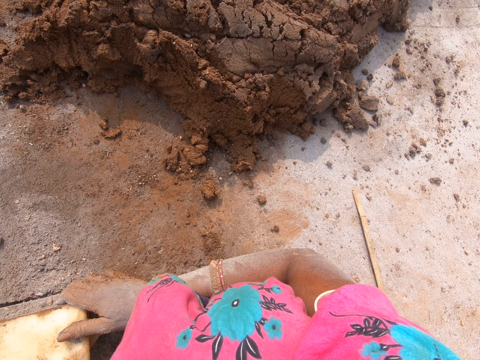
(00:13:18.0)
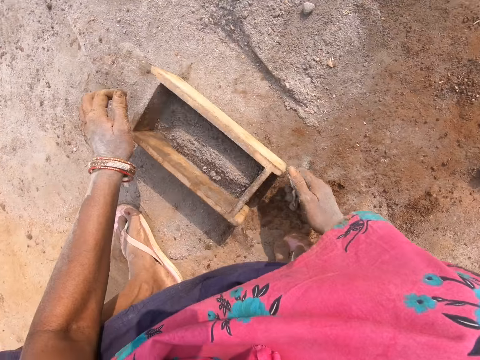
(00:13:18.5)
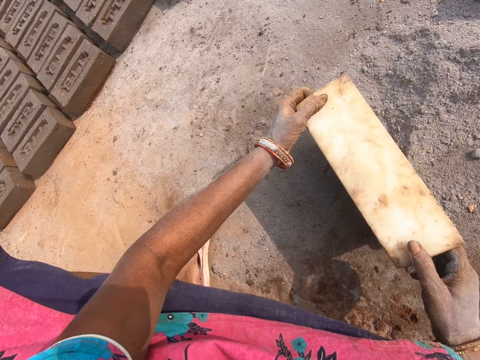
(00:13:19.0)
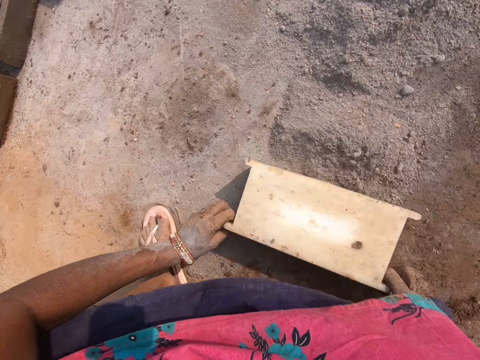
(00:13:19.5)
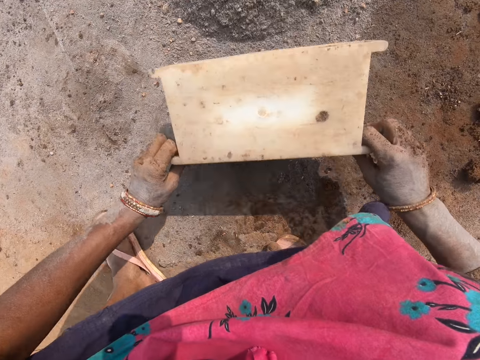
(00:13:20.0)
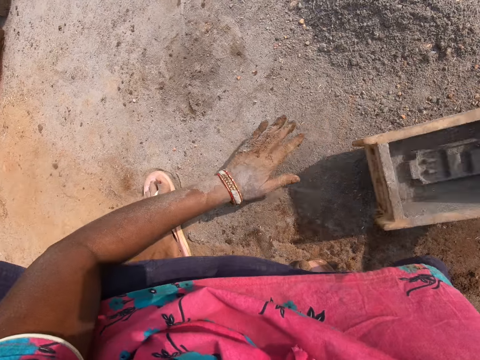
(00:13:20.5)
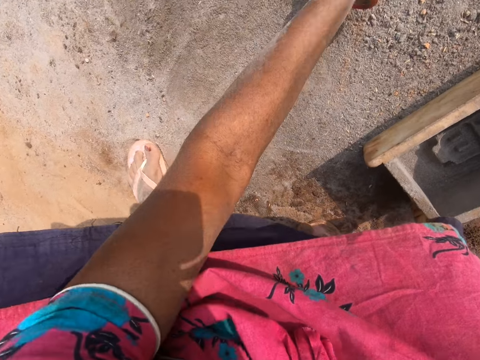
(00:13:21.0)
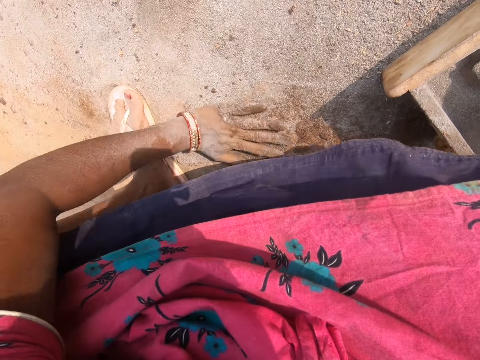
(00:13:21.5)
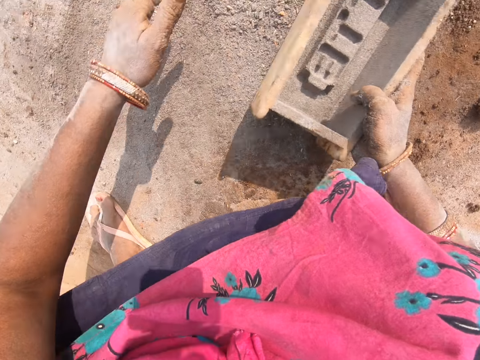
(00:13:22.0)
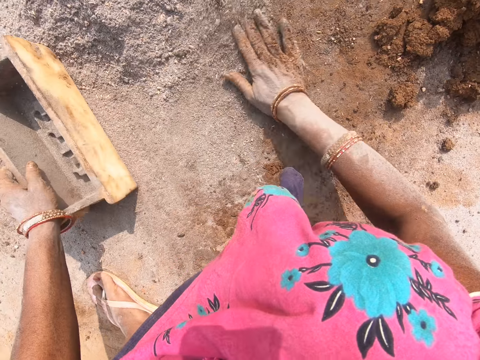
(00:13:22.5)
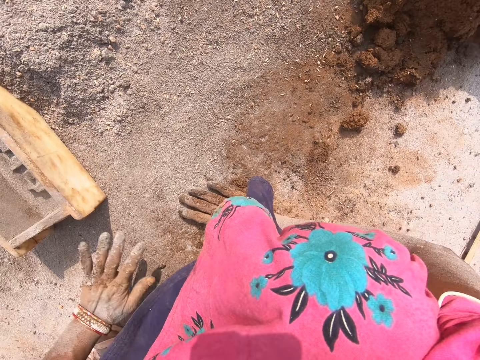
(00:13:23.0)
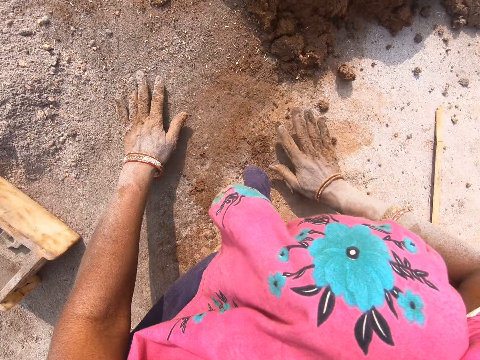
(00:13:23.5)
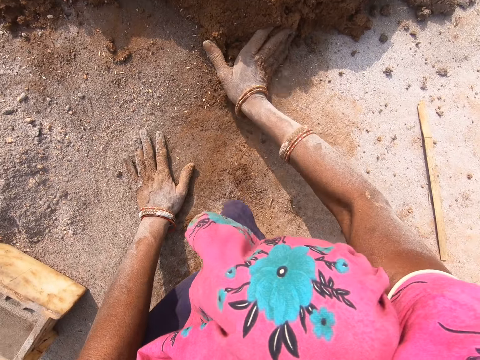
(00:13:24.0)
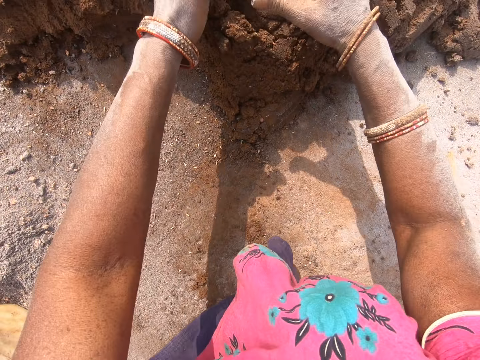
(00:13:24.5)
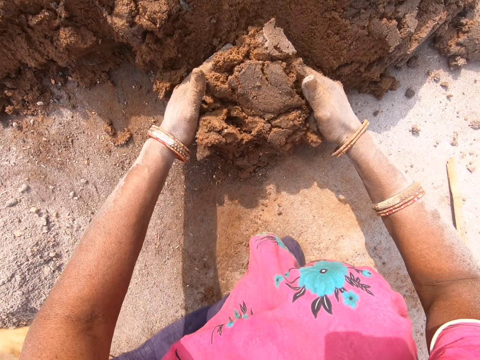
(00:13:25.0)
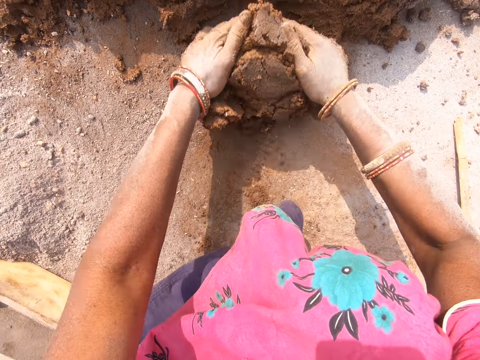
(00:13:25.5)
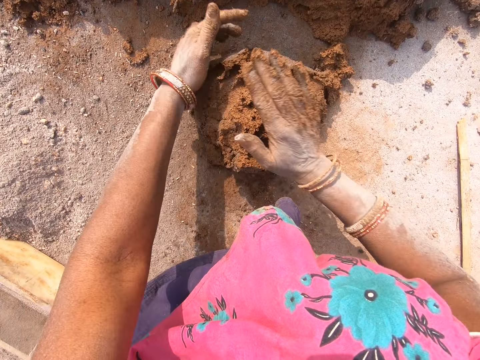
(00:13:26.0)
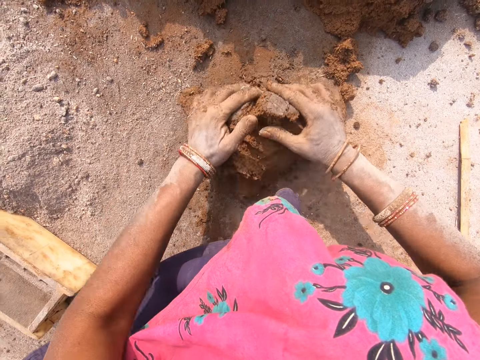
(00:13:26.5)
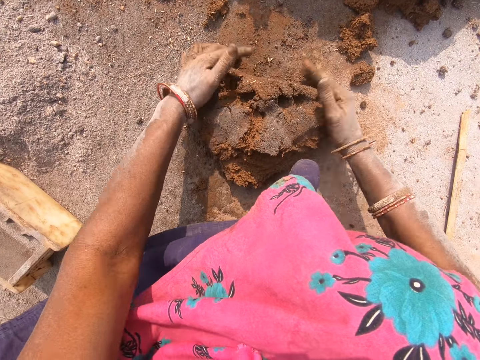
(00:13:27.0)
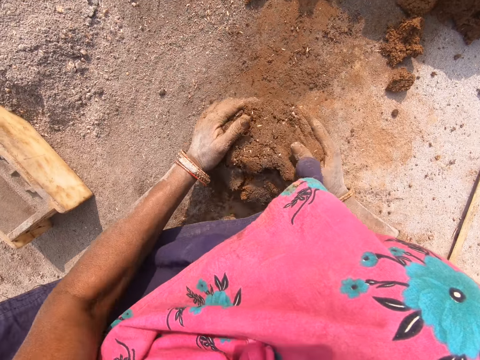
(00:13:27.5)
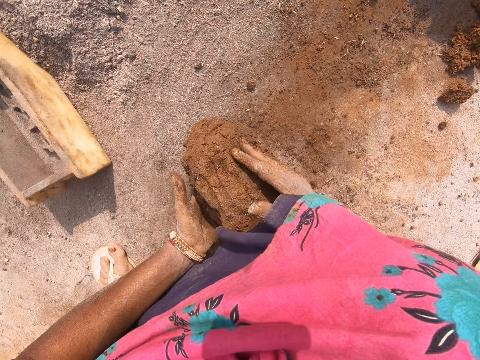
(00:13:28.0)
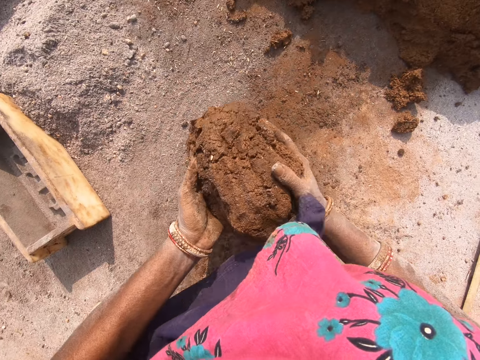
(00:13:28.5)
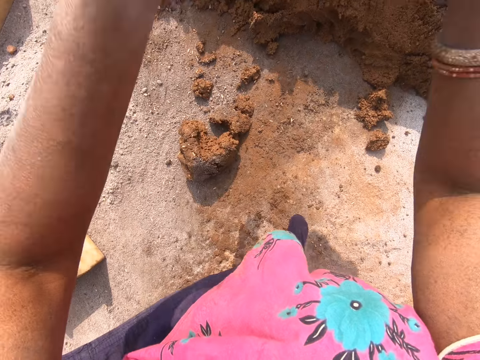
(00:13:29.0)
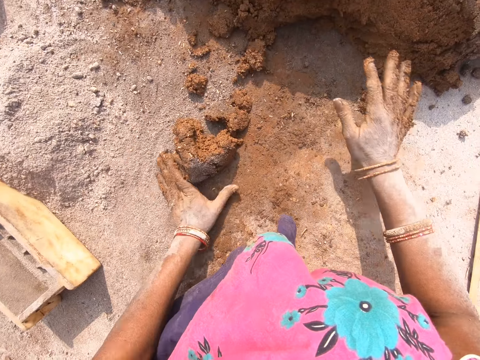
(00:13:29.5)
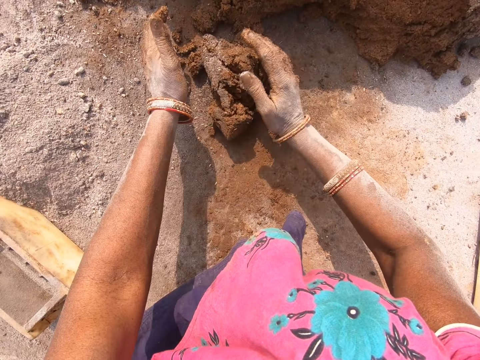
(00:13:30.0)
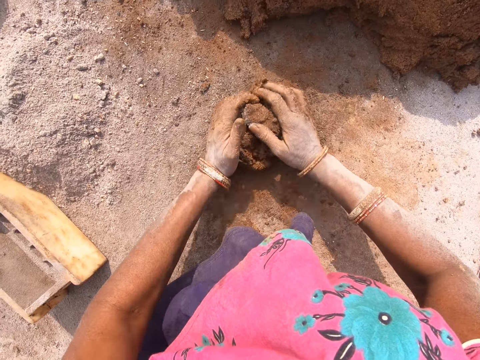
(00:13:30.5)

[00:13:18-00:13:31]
The camera wearer turns the molding box. They move the soil with the brick mold. They put the soil together with the molding box. They put the soil together with the left hand. They rub the right hand on the ground. They cut the clay mold or mud with hands. They talk. They roll the clay mold. They mold the mud on the ground. They carry the clay mold and throw the clay mold.

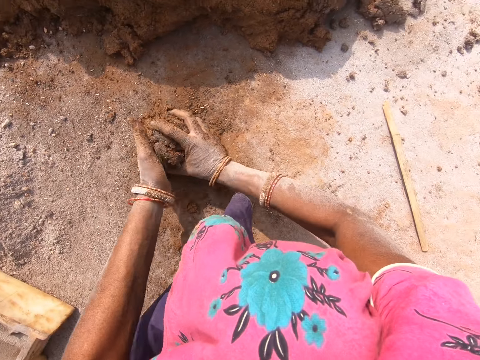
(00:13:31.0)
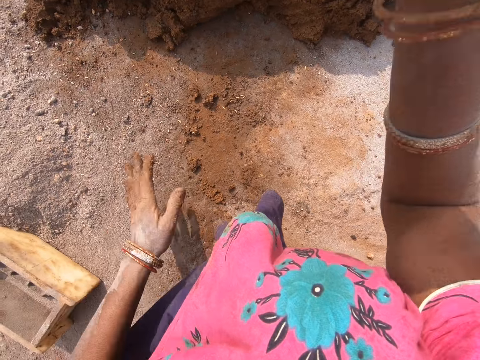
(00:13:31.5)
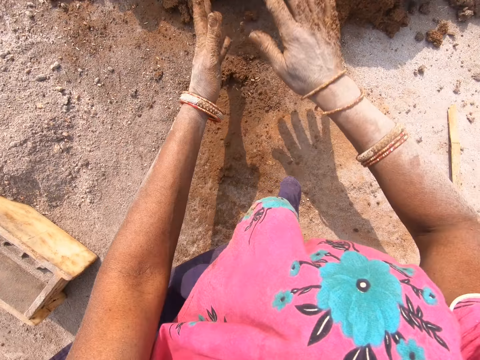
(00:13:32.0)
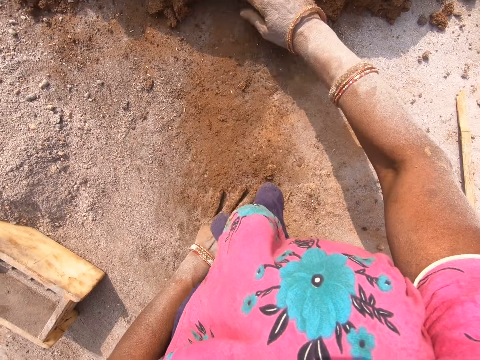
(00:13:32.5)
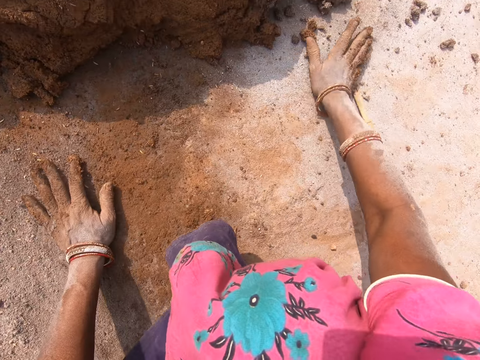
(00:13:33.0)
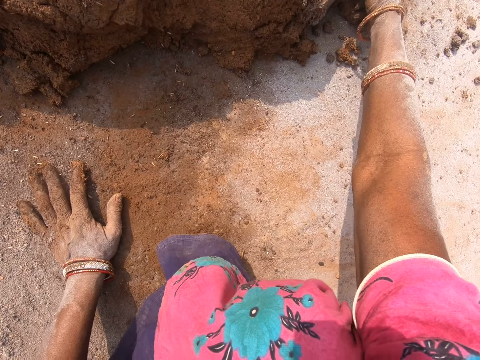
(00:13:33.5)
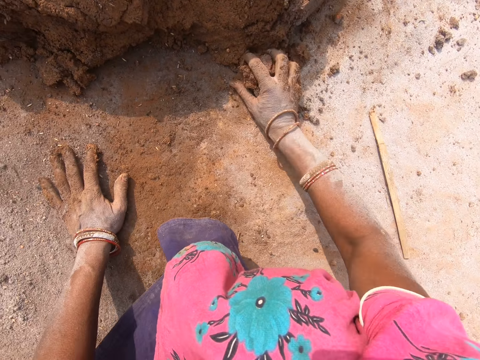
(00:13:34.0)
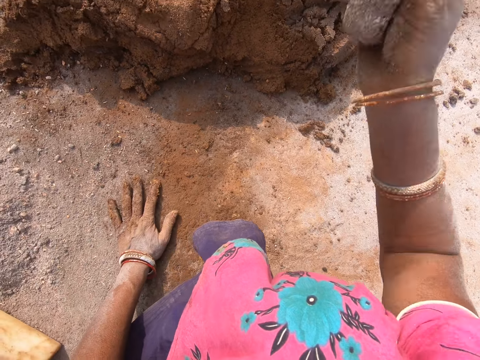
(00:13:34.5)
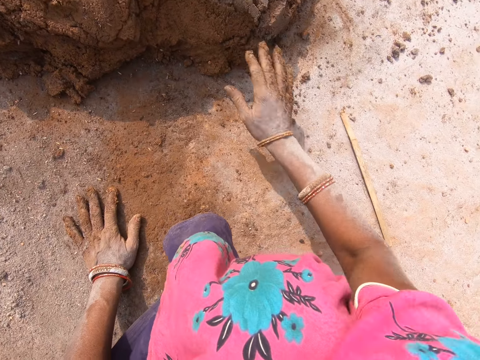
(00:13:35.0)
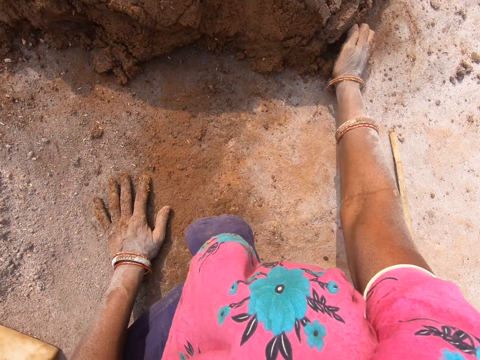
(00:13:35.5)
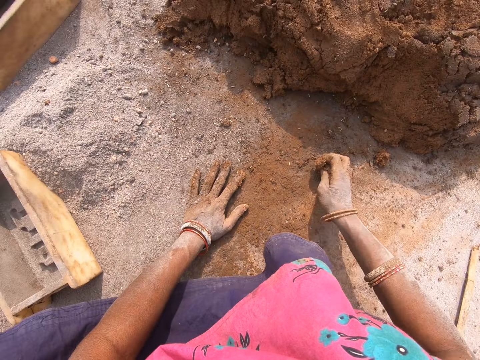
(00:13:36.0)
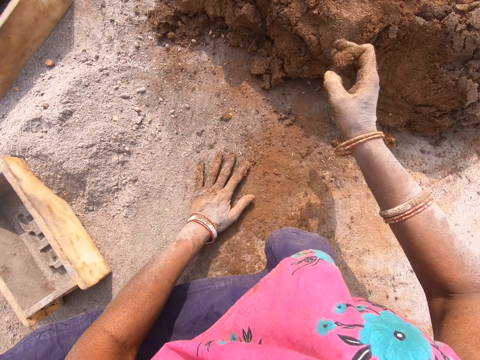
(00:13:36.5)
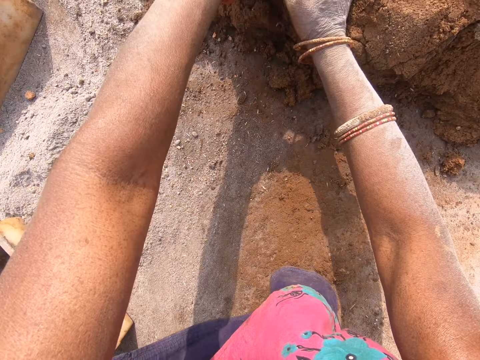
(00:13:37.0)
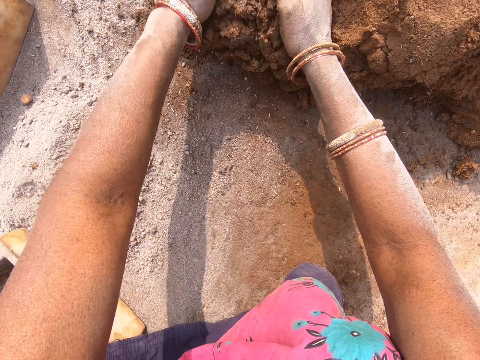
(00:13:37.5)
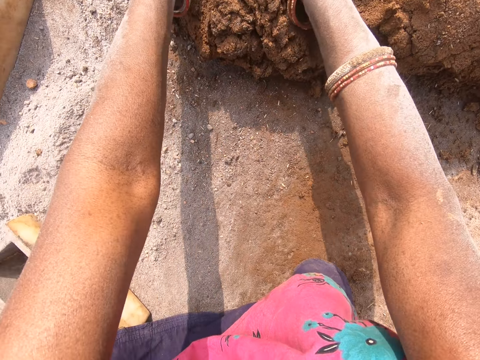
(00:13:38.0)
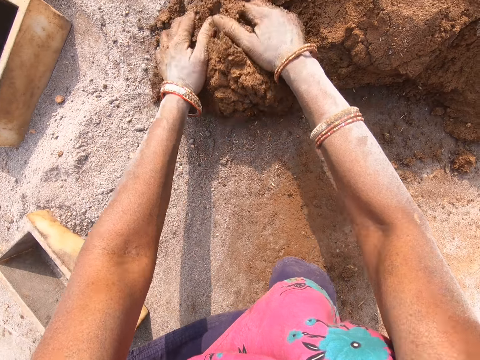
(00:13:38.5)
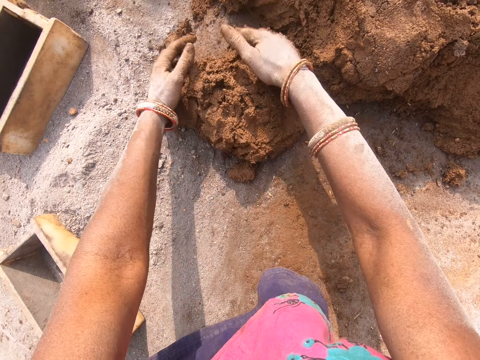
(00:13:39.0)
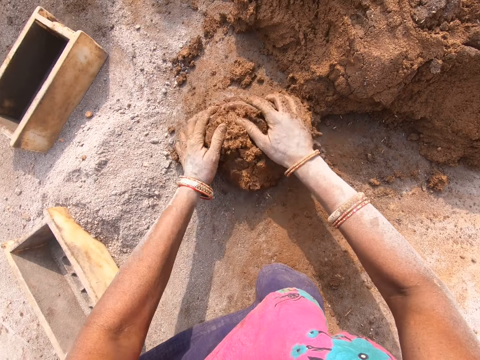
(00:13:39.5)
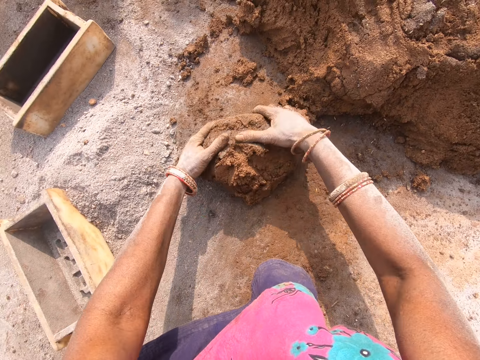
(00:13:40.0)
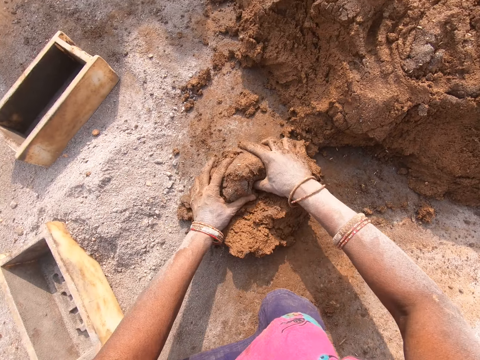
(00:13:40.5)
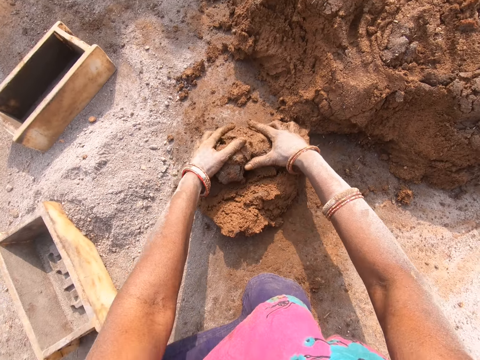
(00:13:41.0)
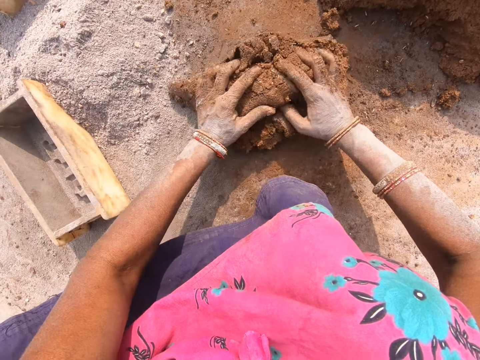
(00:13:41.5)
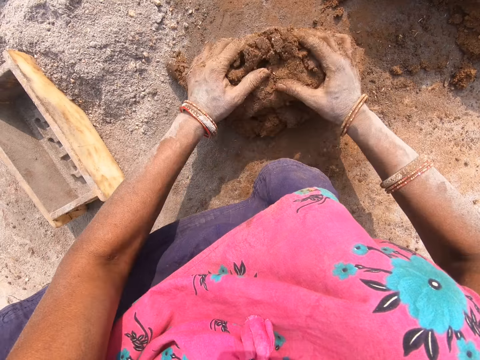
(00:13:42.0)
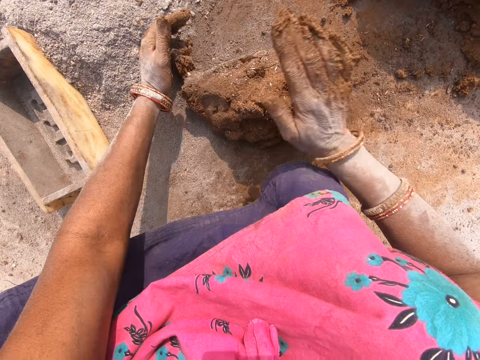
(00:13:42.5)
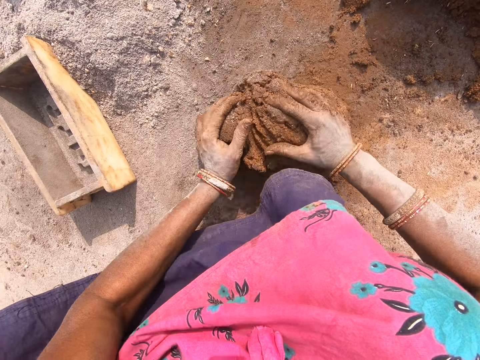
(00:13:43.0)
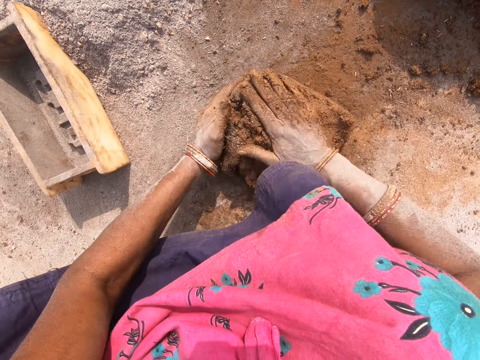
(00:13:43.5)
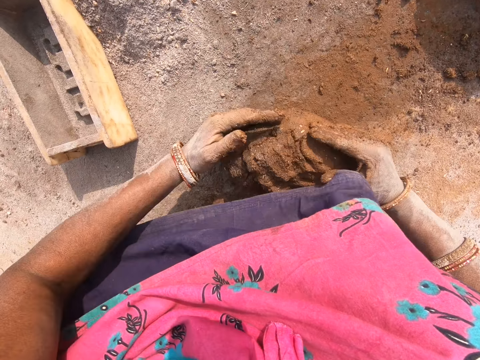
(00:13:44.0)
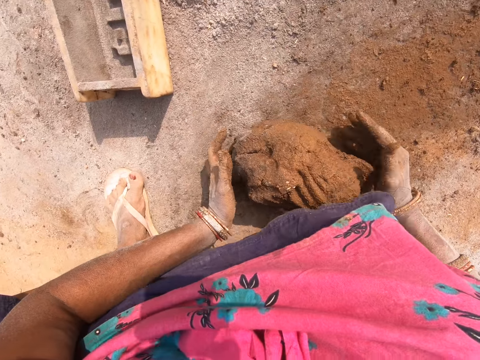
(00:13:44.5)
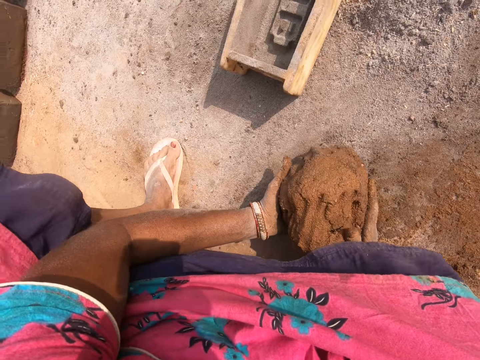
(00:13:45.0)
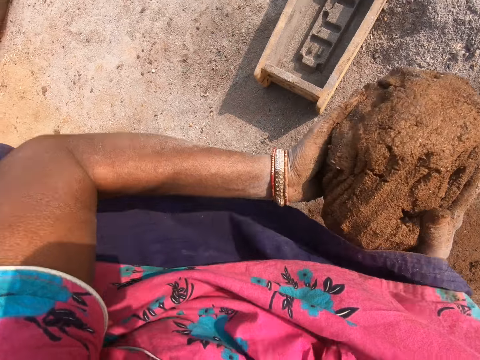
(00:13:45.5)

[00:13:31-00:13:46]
The camera wearer puts the clay mold together, carries the clay mold, and throws the clay mold down. They rub both hands on the ground. They carry the clay mold and throw the clay mold. They rub the right hand on the ground. They cut the clay mold with hands. They roll the clay mold on the ground. They mold mud on the ground.
